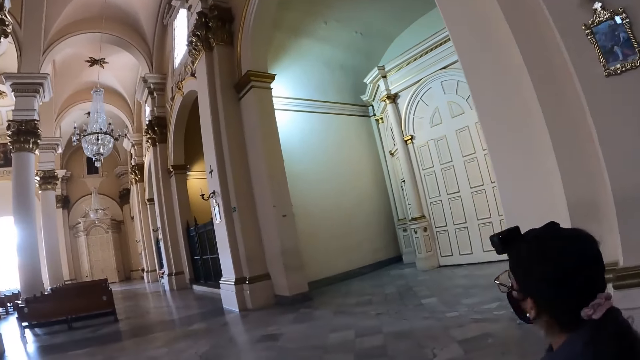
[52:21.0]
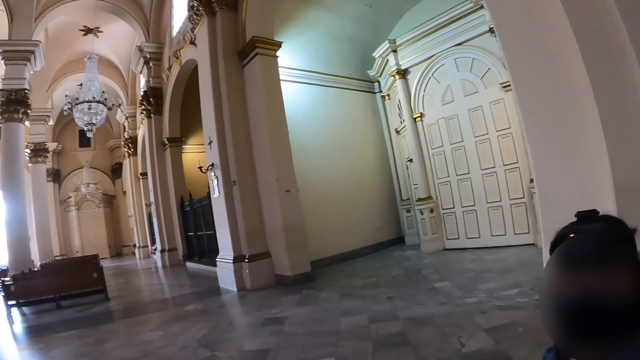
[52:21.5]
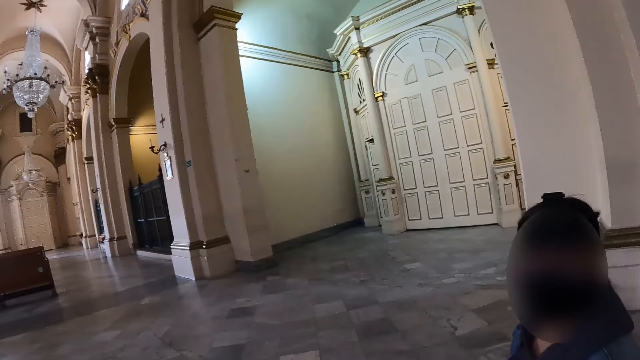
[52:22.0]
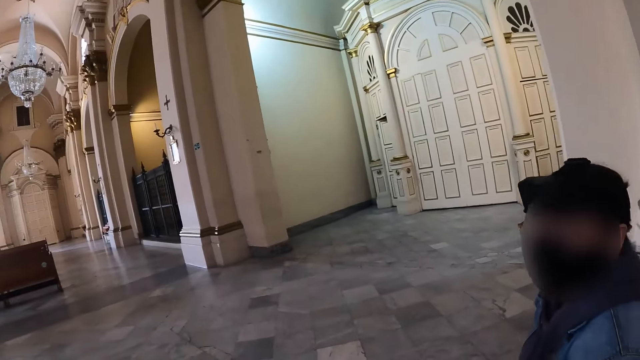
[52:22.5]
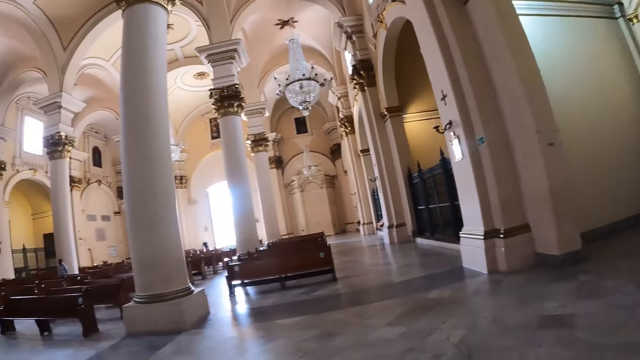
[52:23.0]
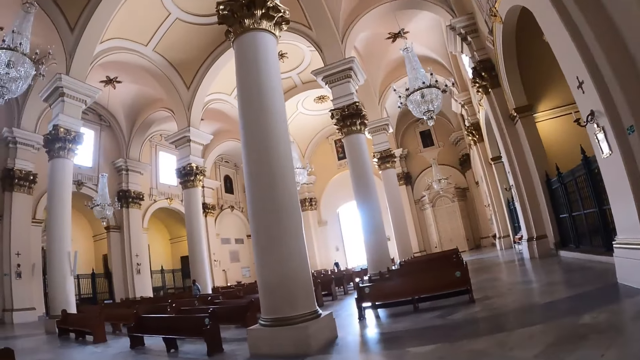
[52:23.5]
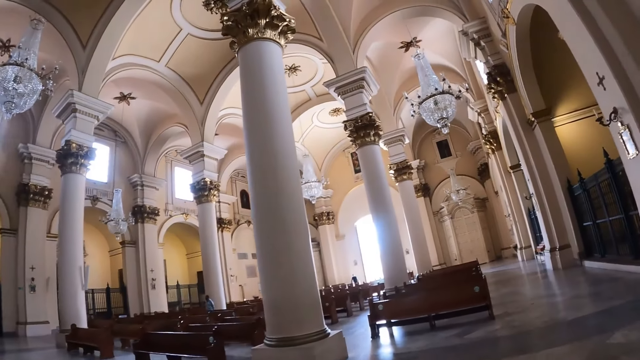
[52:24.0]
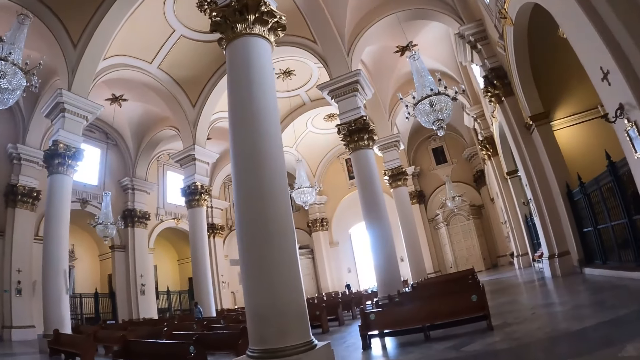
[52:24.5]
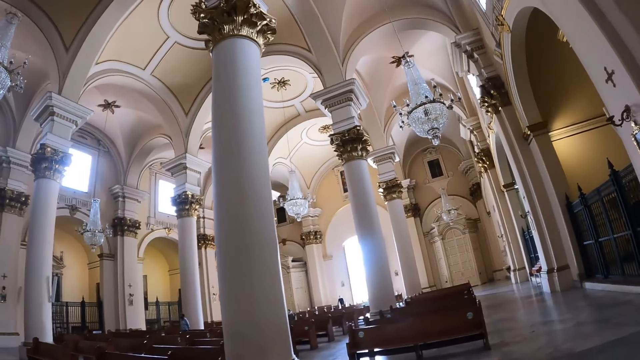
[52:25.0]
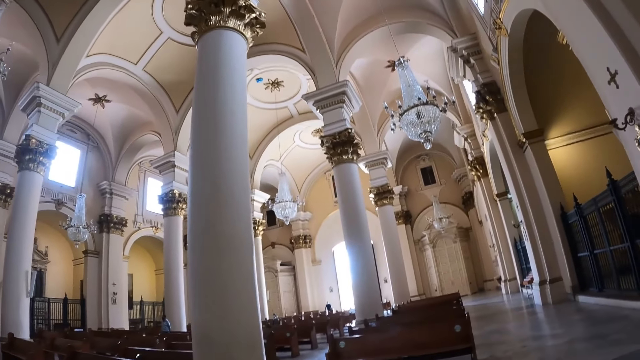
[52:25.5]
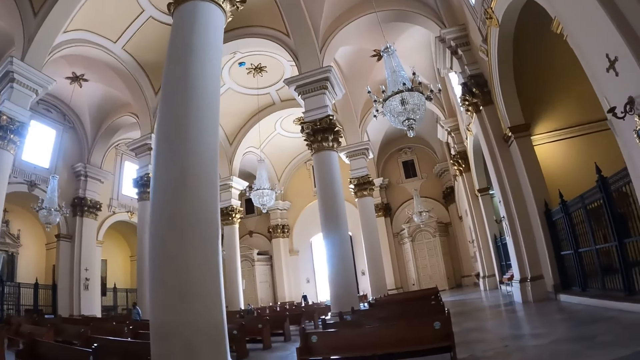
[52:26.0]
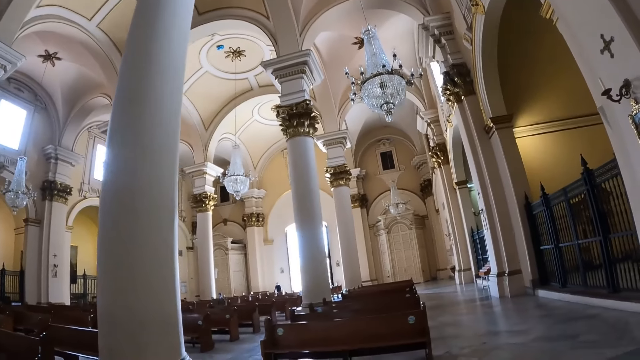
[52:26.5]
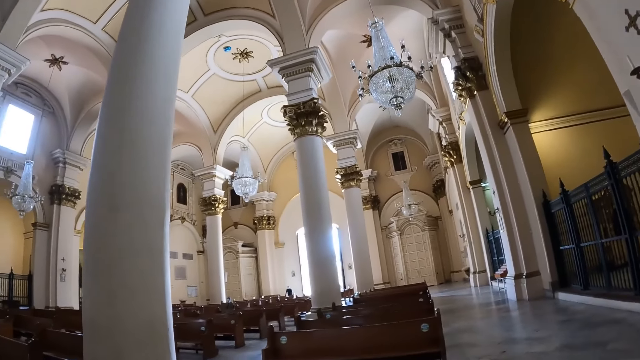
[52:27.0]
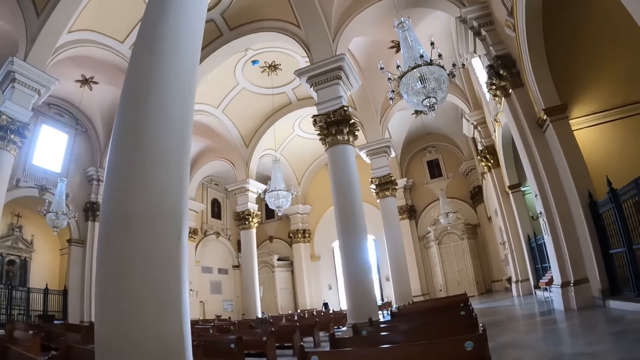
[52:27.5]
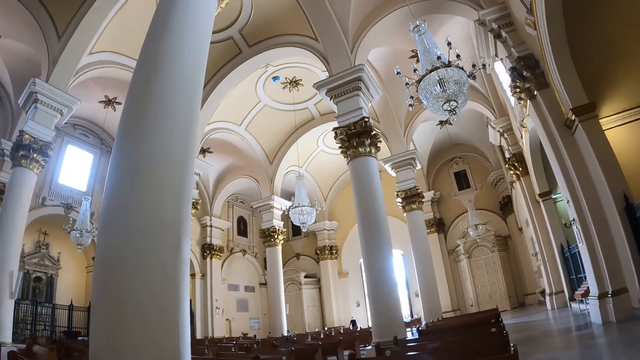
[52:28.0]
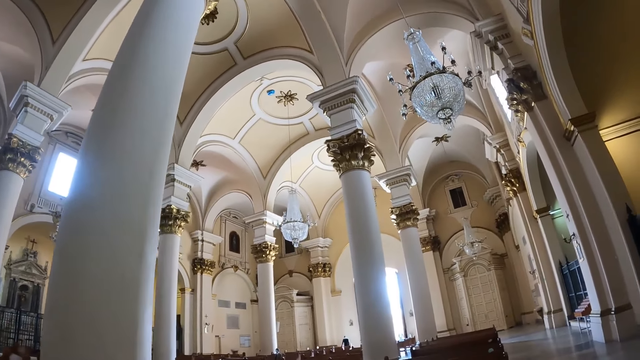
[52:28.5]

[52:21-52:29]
The camera wearer talks to a person. They walk around.

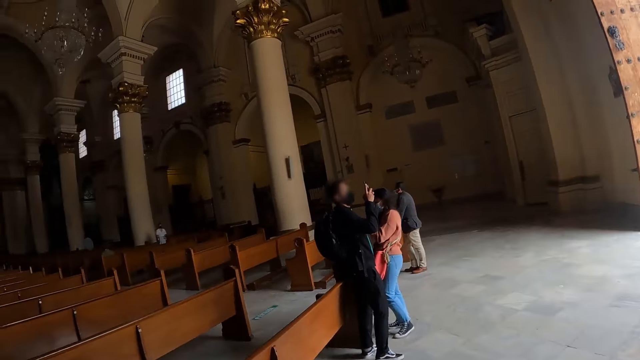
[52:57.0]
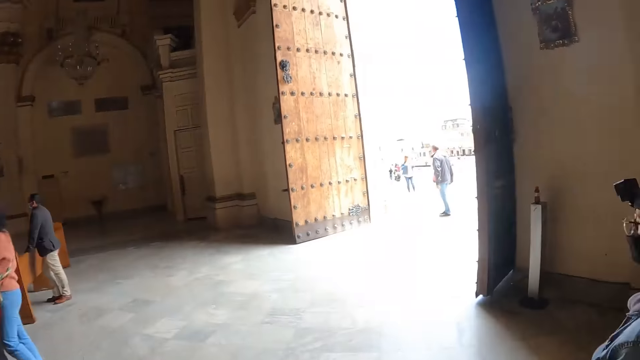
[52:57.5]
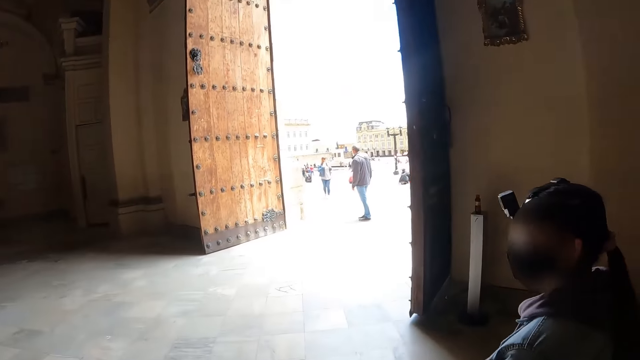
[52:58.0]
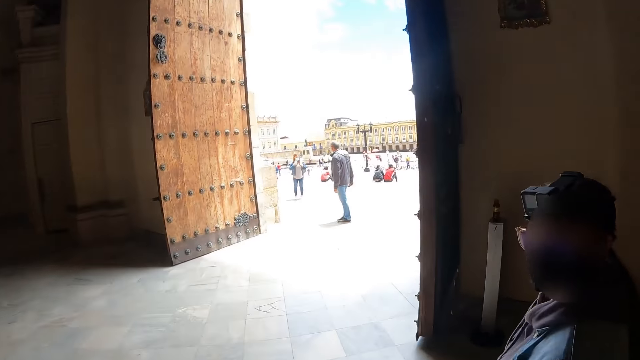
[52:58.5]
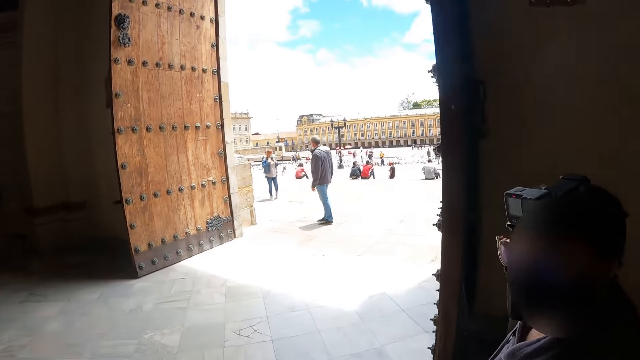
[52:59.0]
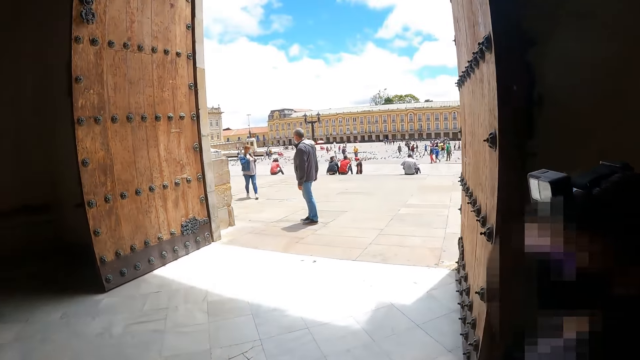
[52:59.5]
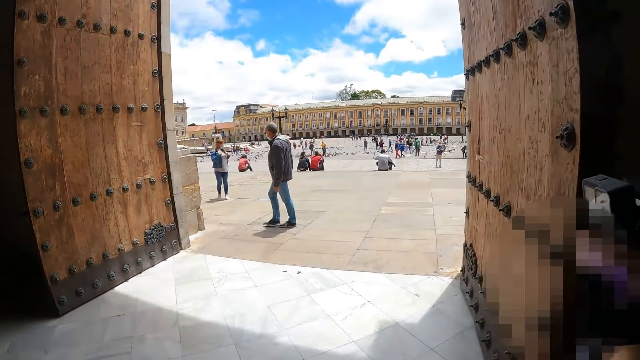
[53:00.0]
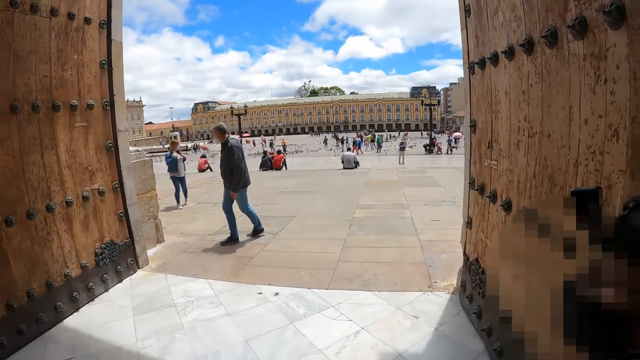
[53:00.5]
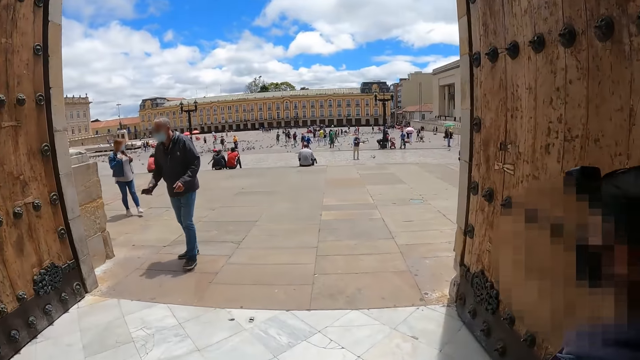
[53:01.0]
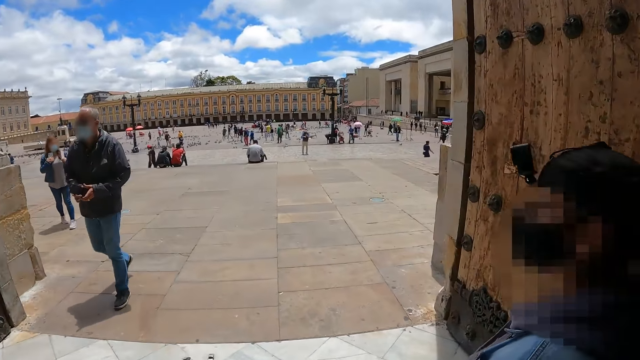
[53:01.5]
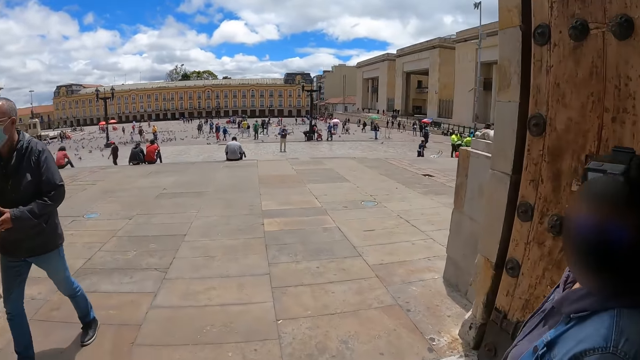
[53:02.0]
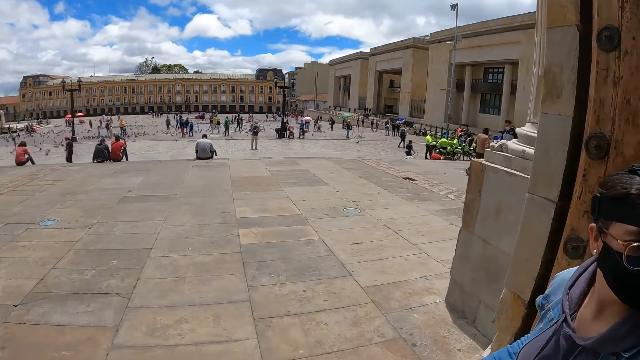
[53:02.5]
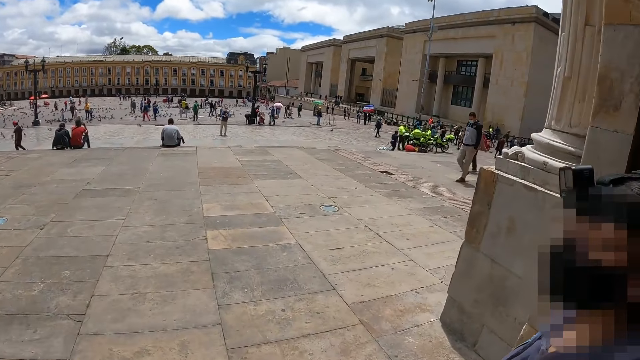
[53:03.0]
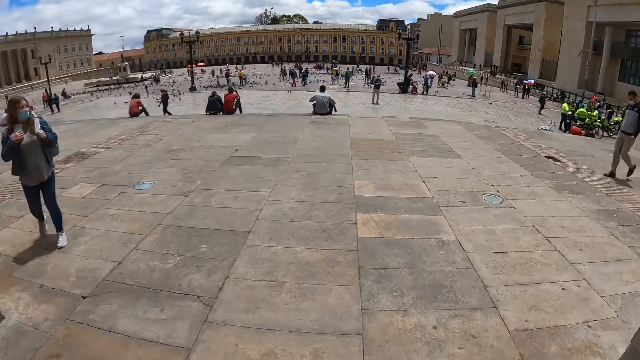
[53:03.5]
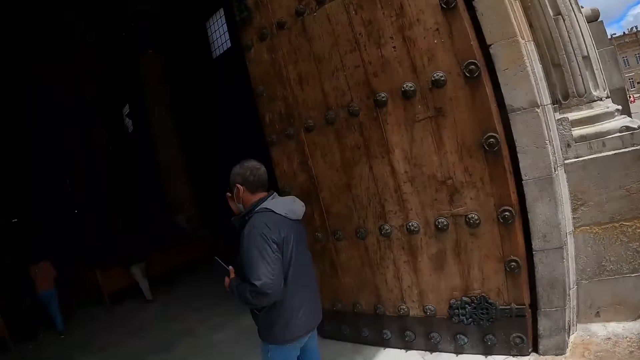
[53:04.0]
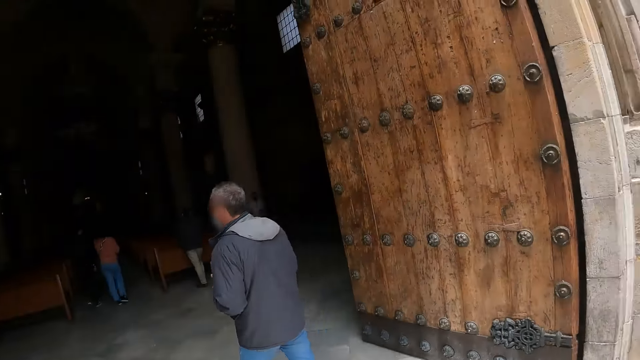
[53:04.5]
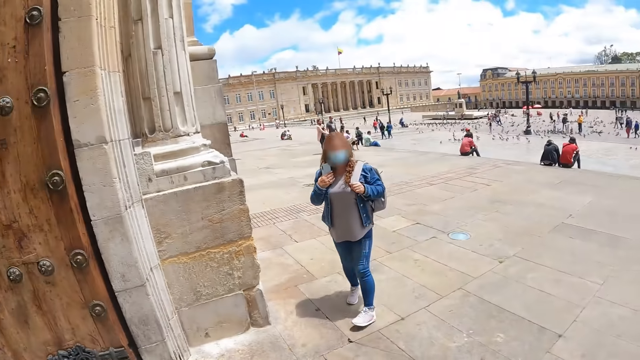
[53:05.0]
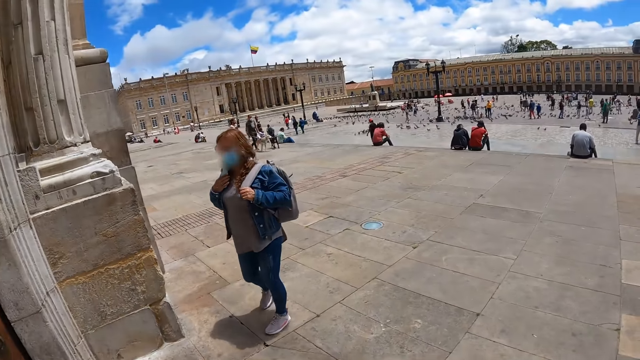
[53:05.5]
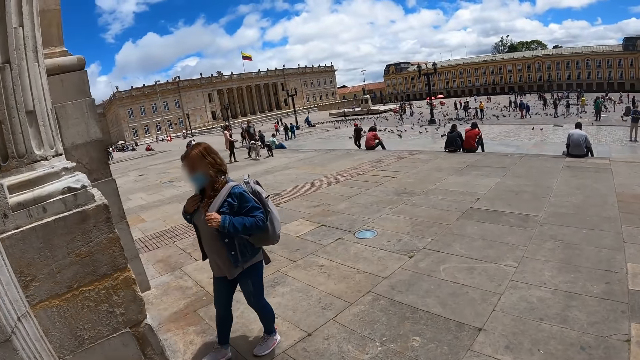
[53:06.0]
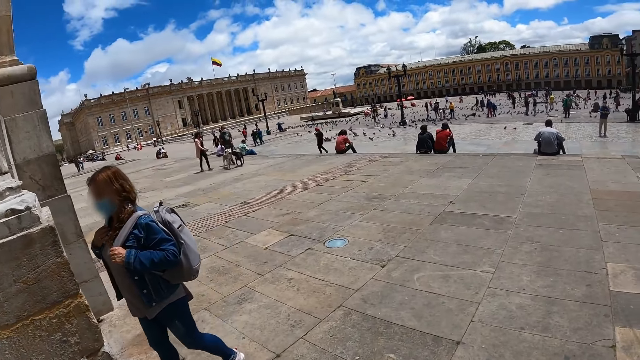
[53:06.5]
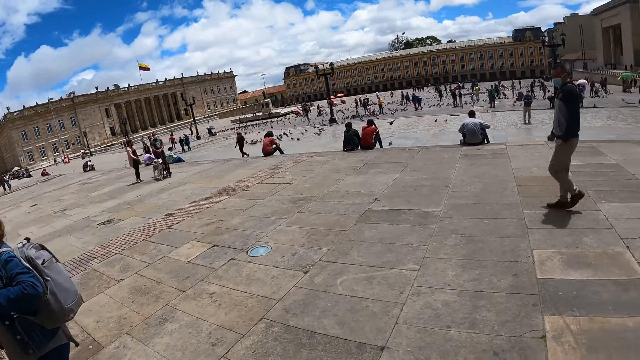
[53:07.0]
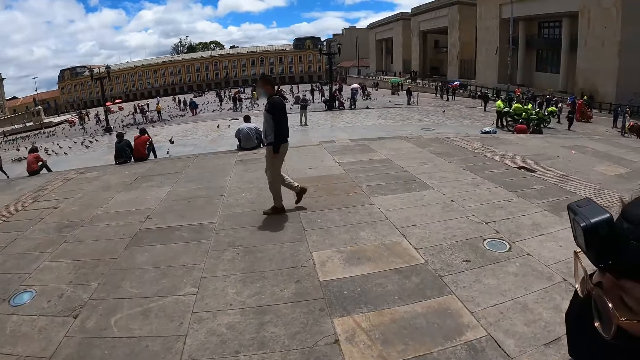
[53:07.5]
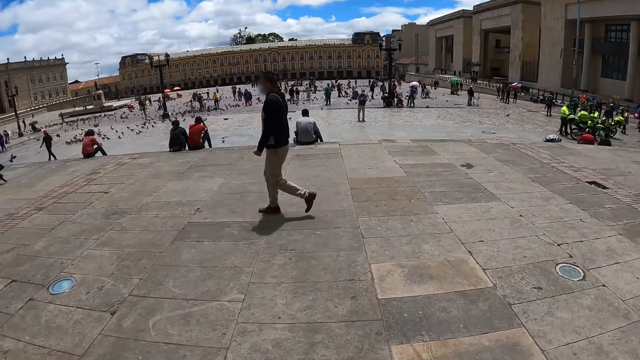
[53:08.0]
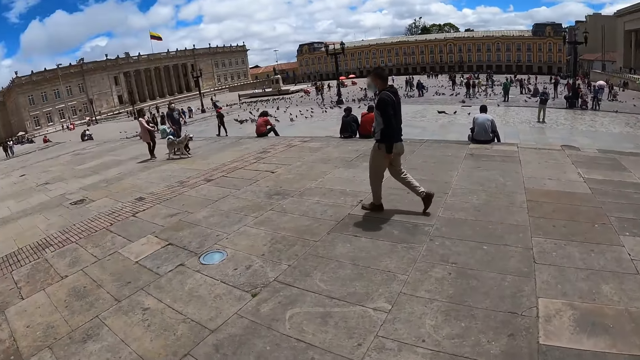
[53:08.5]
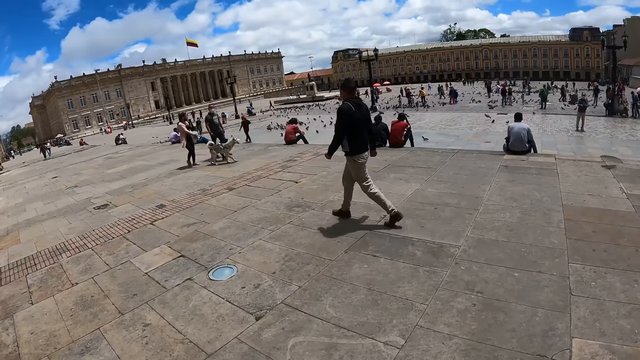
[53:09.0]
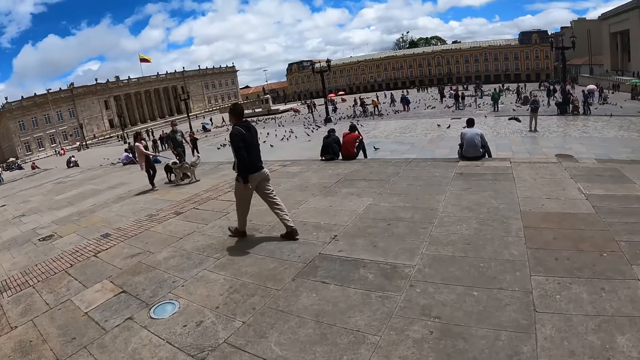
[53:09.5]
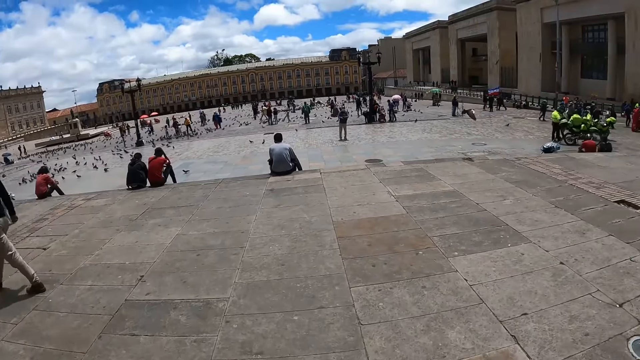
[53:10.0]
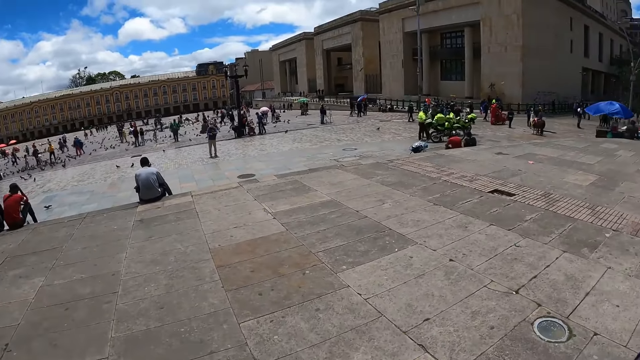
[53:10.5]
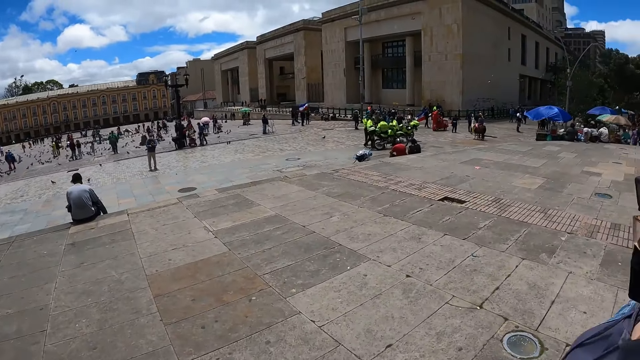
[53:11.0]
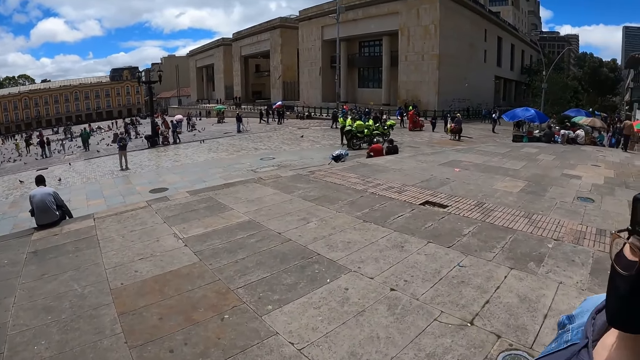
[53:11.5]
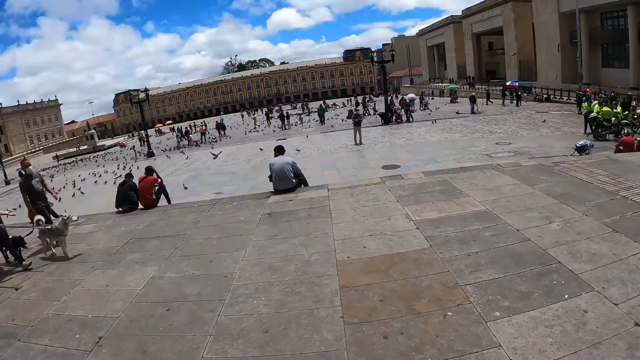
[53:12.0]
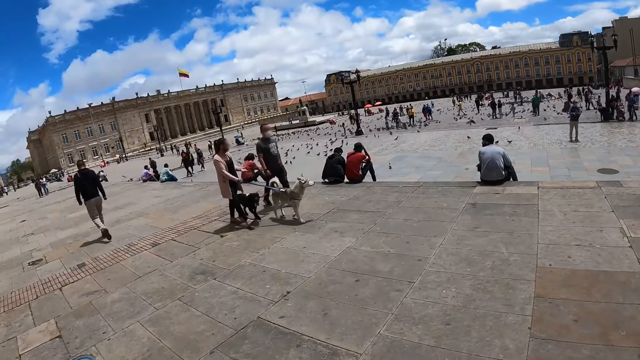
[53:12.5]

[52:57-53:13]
The camera wearer talks to a person. They look around. They look around the compound.
